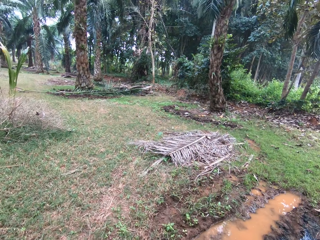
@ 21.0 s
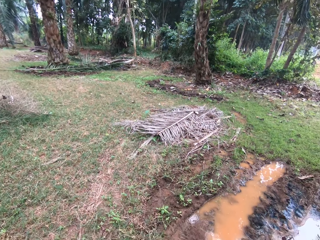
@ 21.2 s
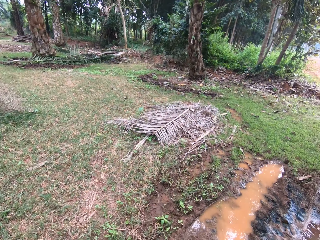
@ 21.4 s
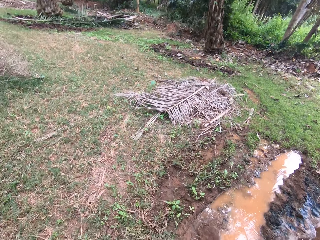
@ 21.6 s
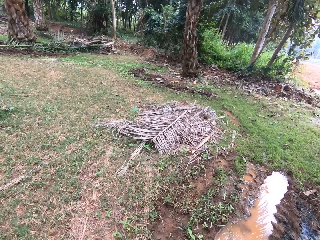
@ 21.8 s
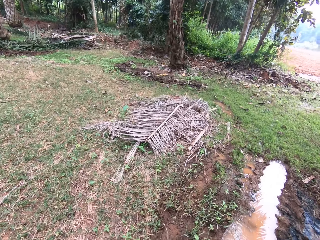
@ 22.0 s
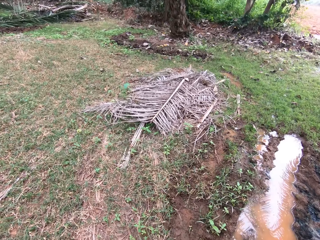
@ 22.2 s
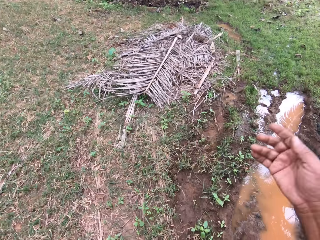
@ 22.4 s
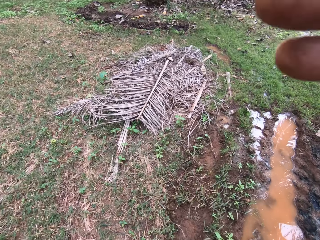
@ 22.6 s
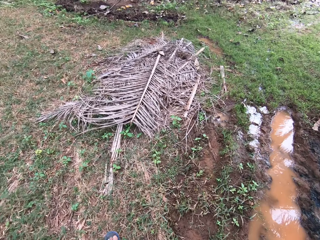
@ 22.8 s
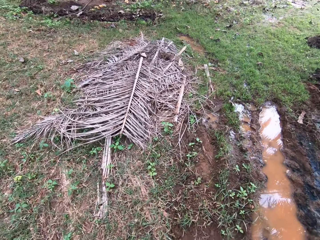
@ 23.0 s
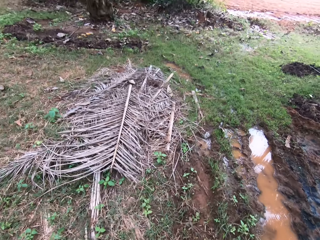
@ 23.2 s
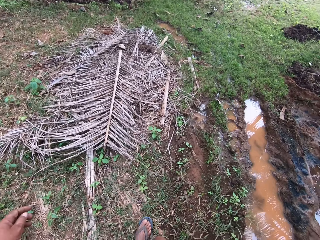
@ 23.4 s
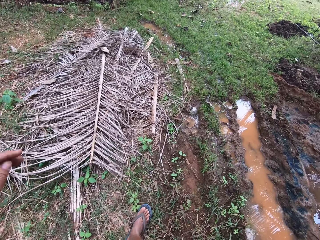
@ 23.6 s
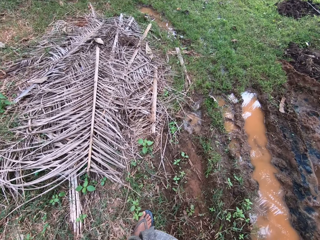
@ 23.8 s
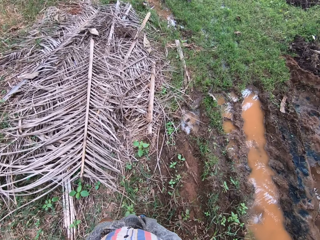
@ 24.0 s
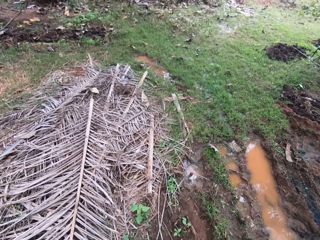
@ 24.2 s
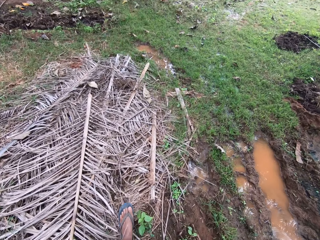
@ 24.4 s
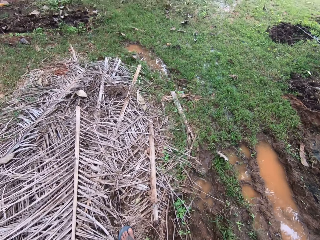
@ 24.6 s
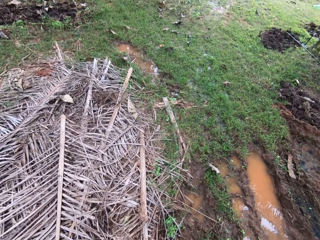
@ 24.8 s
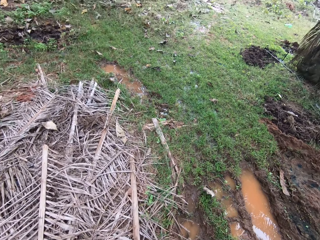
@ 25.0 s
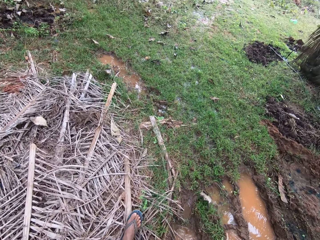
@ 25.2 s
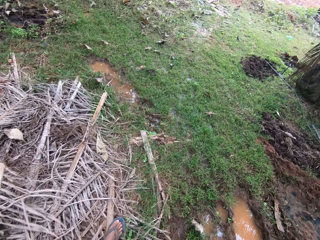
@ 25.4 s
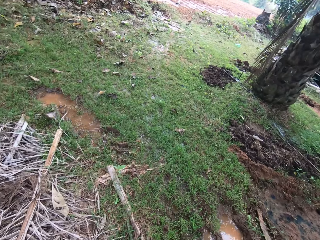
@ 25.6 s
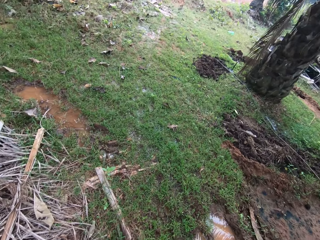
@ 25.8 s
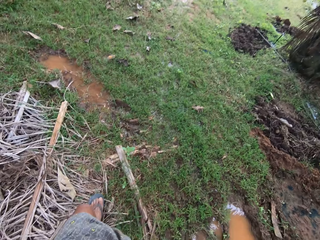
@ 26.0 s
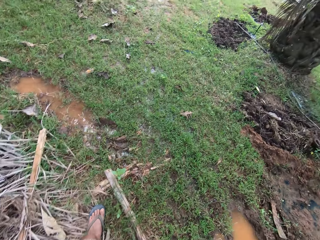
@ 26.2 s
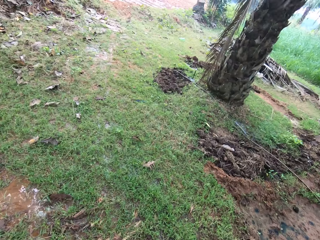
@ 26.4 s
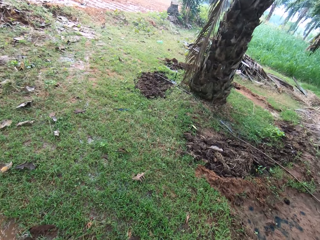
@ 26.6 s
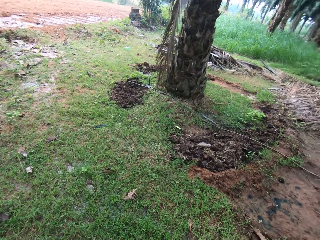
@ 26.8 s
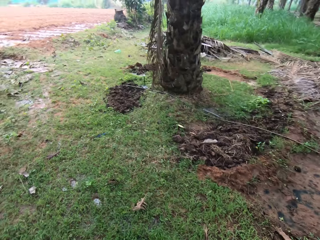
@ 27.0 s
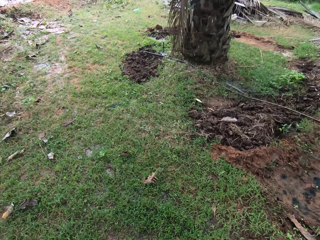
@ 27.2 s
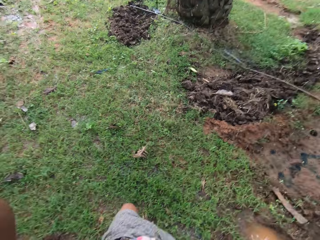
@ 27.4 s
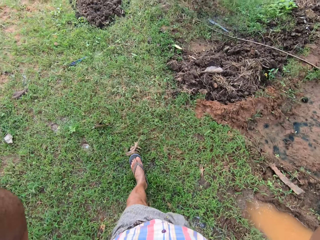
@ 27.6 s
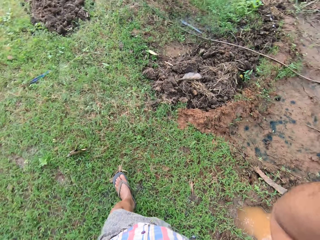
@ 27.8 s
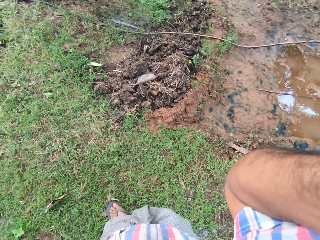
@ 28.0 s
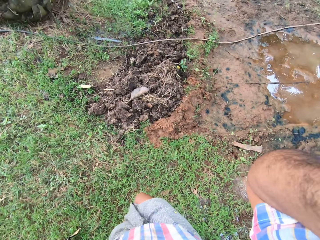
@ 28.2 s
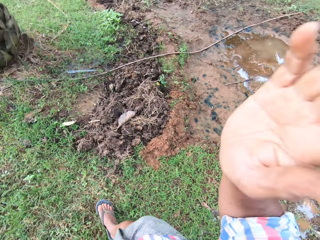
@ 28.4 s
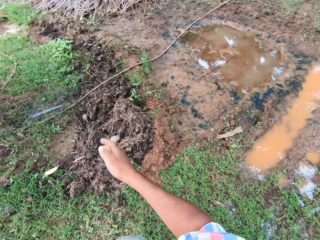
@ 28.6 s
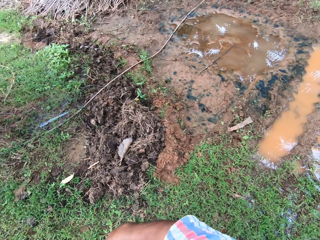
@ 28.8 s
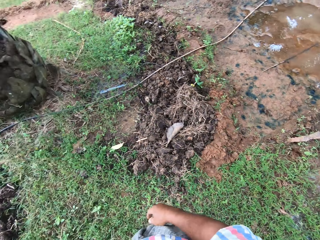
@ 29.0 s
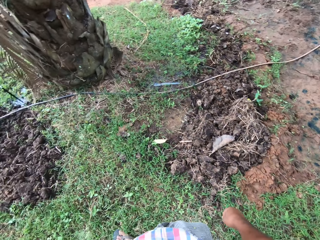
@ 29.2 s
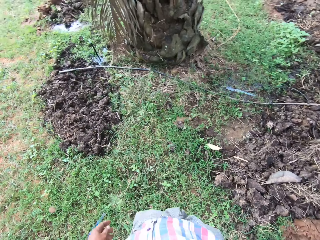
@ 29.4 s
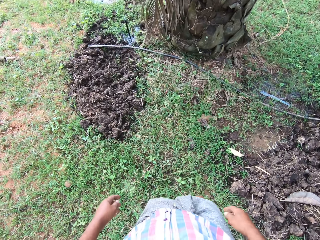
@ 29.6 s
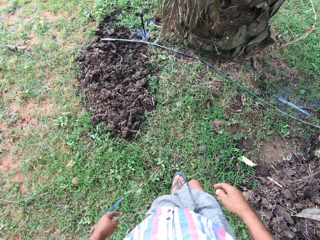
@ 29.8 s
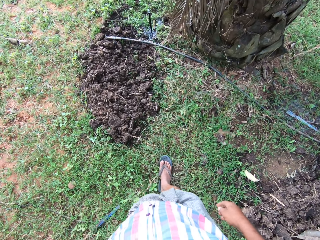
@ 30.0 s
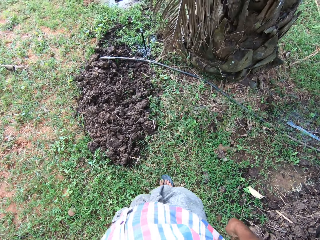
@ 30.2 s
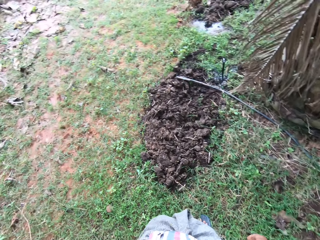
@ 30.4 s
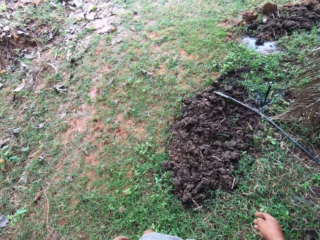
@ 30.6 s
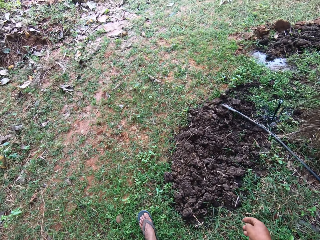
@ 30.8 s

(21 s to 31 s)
The camera wearer lifts up his right hand toward the camera. He adjusts the camera. He swings his left hand. He adjusts the camera with his left hand. He adjusts the camera with his right hand.

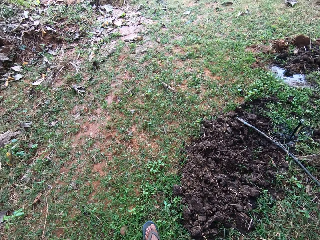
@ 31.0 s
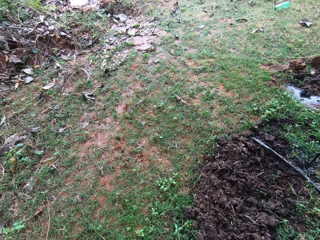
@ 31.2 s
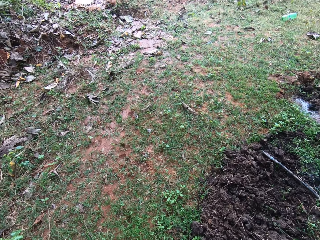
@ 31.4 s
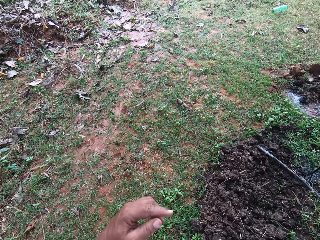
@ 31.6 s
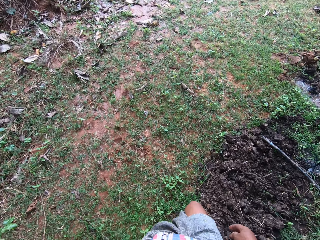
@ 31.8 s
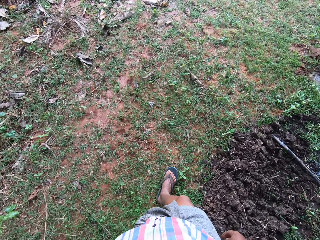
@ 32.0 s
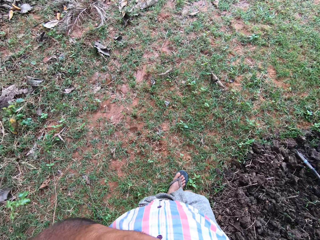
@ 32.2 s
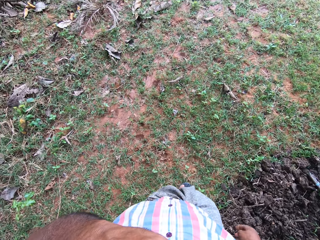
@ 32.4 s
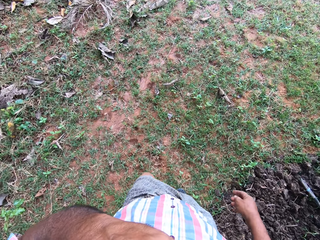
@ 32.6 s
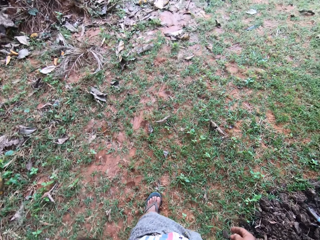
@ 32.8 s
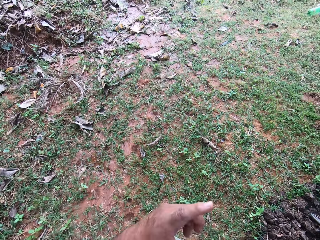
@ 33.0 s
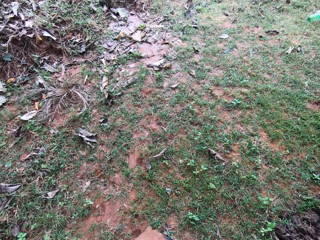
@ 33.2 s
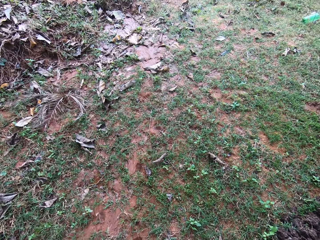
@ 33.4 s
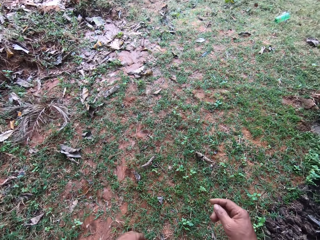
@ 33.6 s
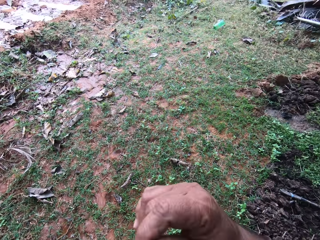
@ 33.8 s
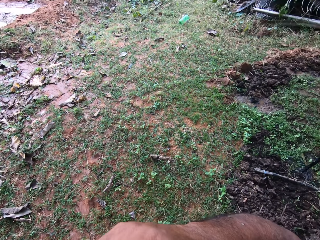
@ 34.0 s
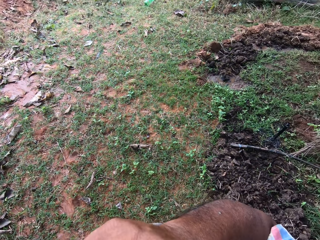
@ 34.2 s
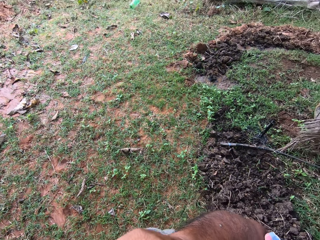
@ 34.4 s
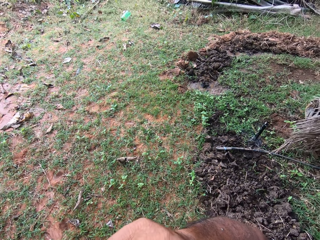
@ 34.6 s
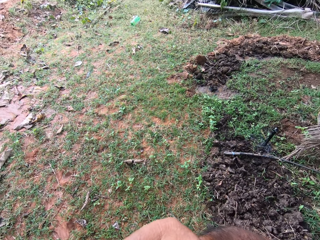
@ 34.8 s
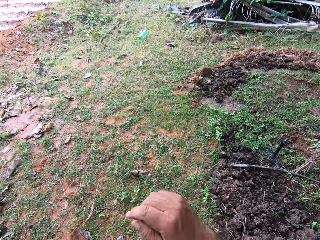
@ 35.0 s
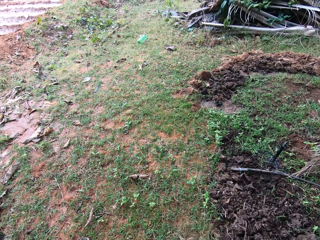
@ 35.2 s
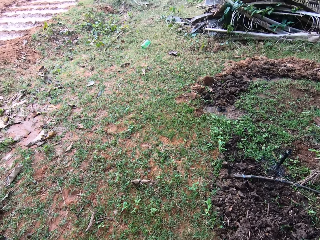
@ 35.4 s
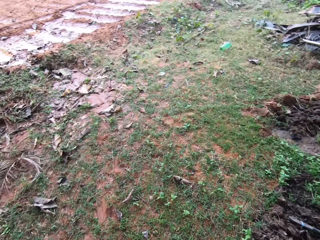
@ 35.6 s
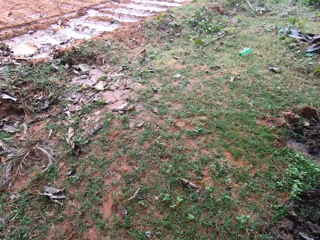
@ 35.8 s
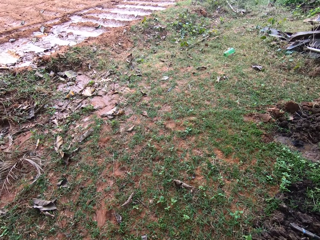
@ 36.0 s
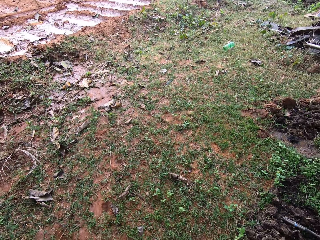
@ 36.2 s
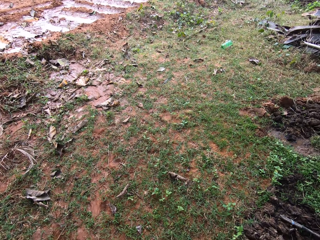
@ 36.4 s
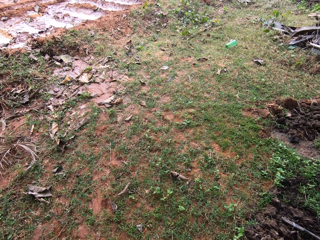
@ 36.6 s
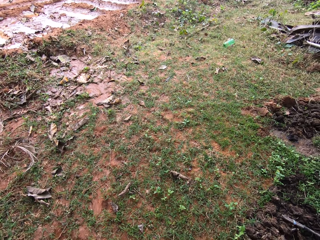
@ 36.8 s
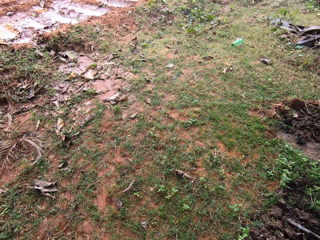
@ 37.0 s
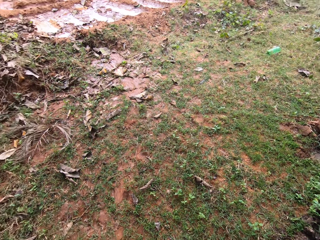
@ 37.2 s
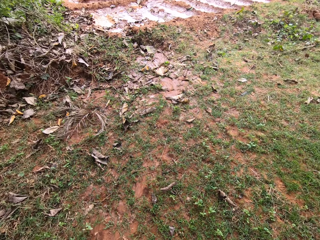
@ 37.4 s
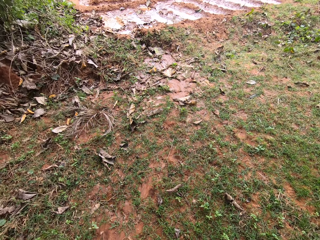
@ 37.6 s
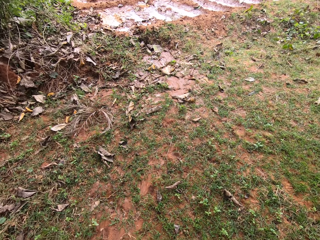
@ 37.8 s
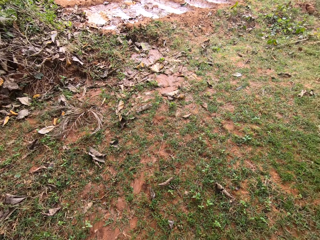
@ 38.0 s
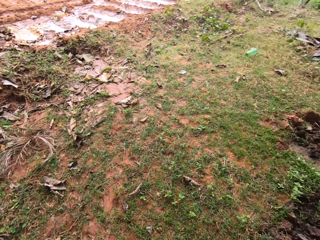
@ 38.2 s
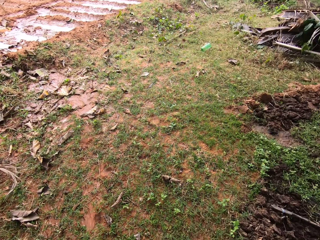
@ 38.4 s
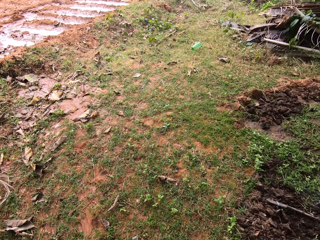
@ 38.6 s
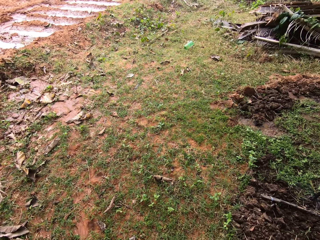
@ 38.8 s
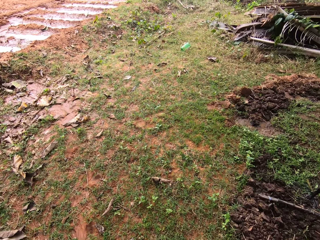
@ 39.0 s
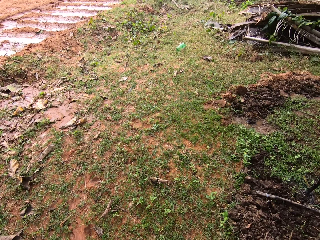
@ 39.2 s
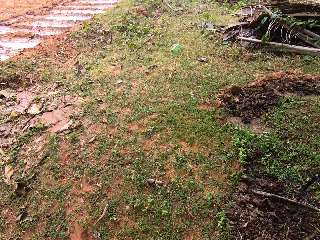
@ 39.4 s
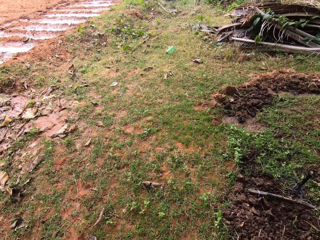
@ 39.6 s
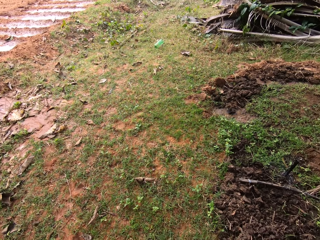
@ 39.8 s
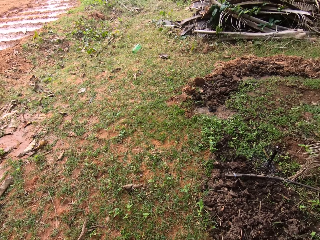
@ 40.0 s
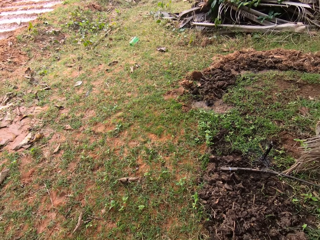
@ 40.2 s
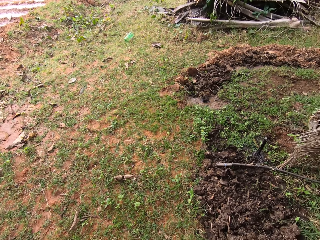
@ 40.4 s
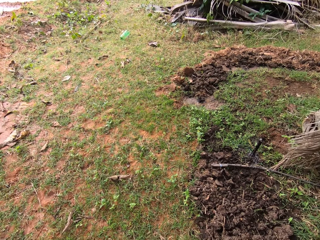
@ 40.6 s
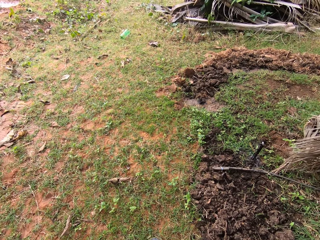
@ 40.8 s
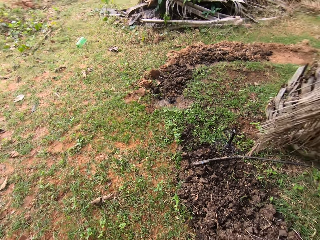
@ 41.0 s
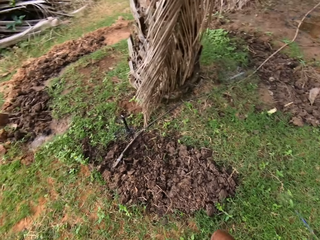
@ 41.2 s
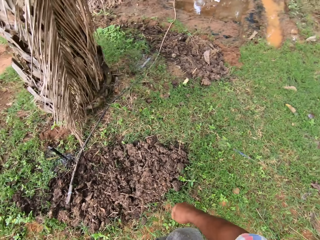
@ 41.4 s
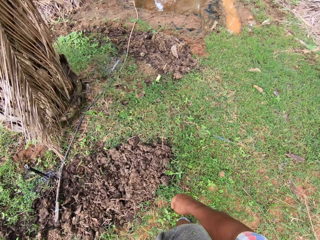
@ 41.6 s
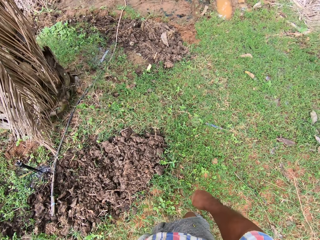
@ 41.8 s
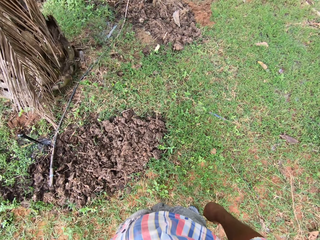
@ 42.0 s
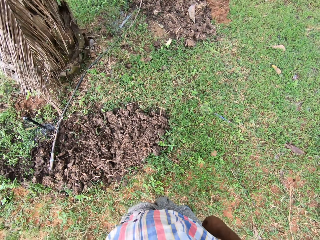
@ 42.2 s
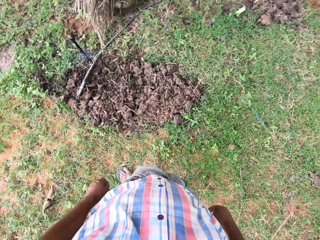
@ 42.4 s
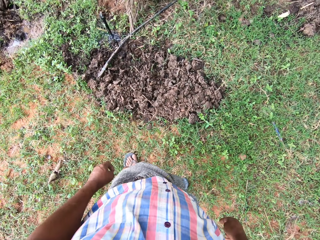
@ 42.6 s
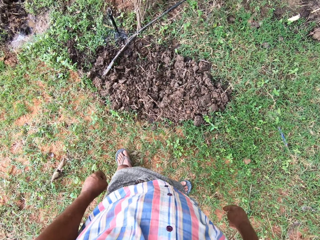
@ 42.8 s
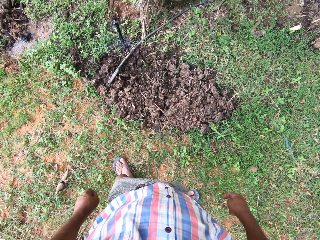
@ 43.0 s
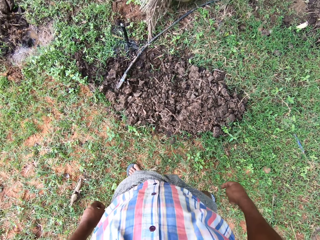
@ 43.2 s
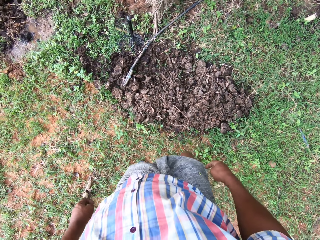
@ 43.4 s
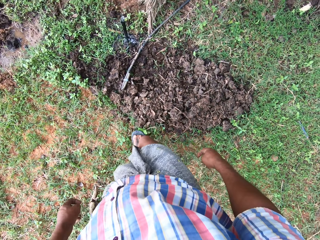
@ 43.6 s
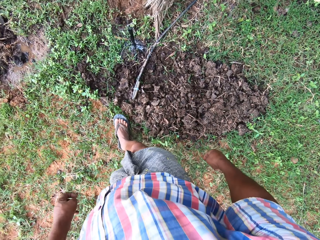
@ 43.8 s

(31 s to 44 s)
The camera wearer touches his face with his left hand. He touches his face with his right hand. He looks around the field.
